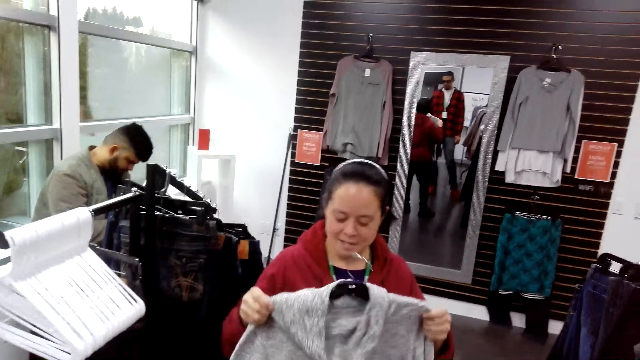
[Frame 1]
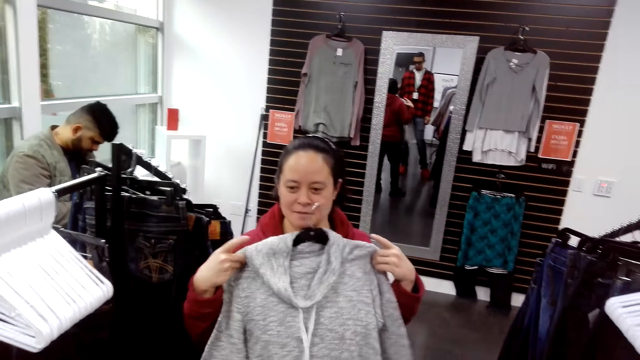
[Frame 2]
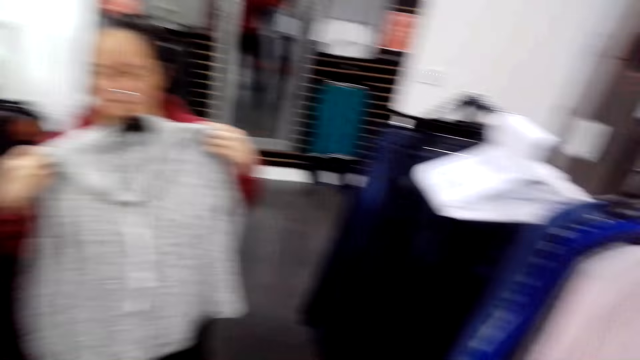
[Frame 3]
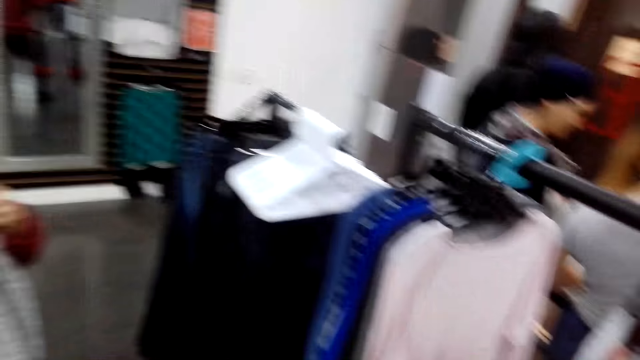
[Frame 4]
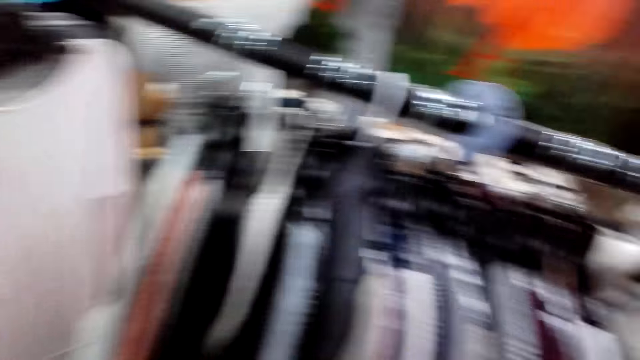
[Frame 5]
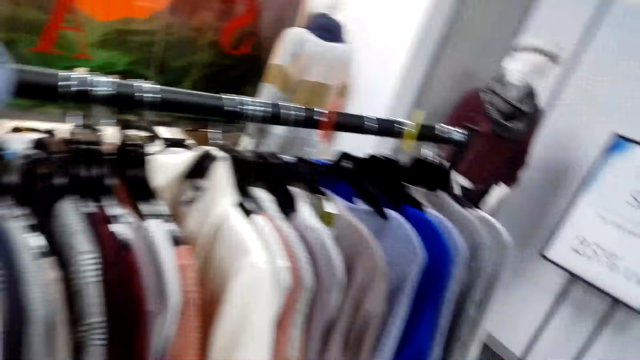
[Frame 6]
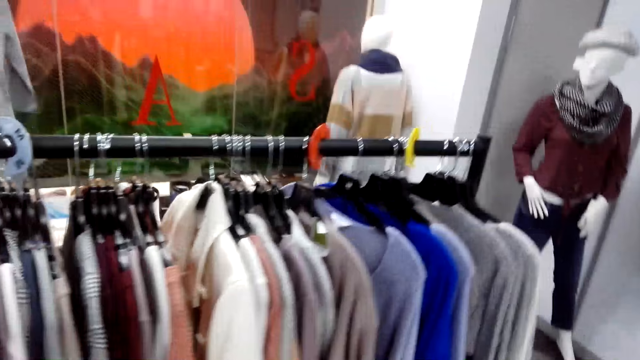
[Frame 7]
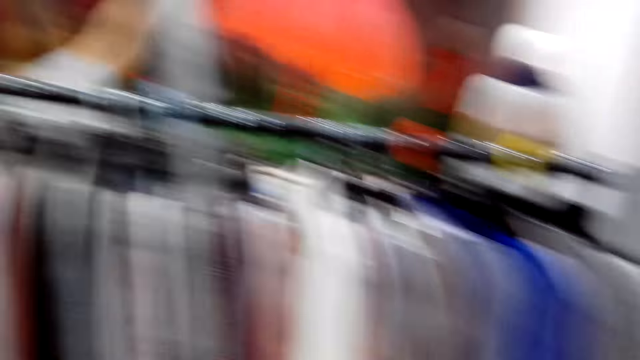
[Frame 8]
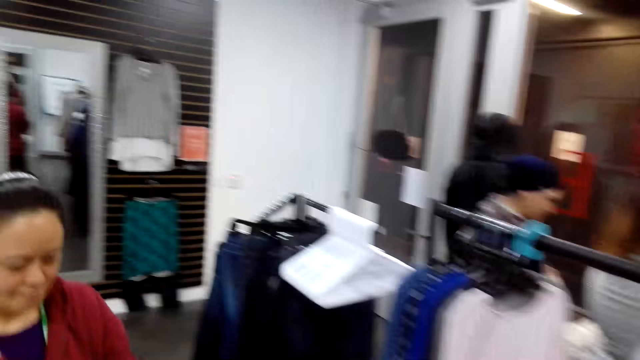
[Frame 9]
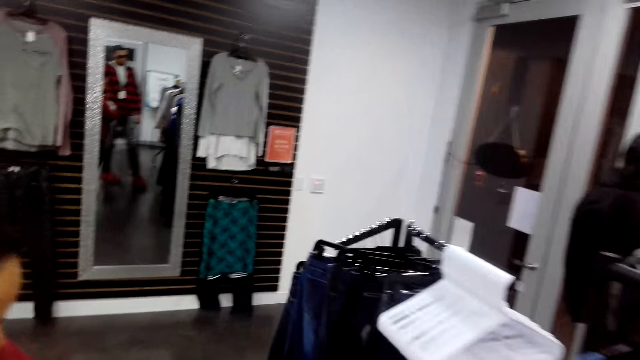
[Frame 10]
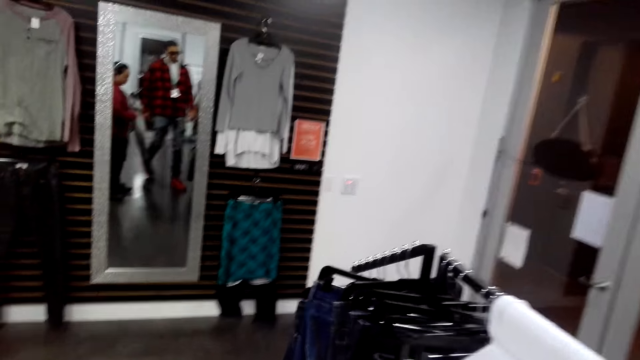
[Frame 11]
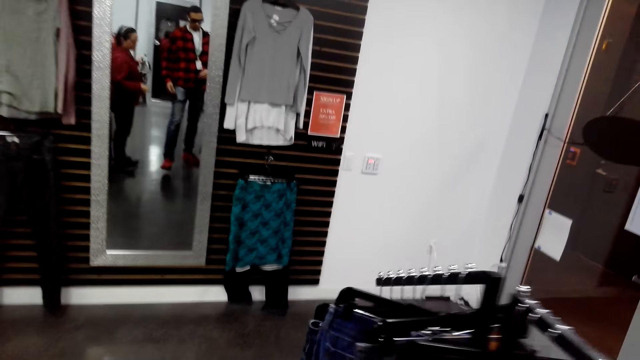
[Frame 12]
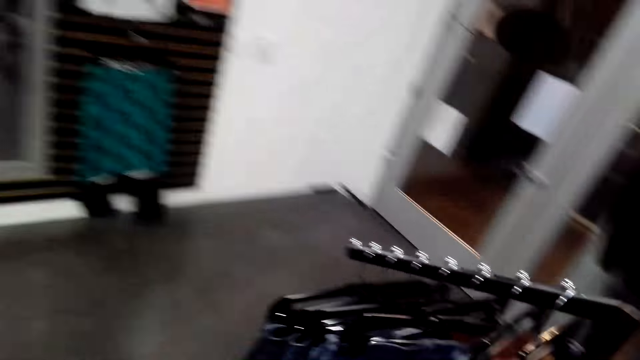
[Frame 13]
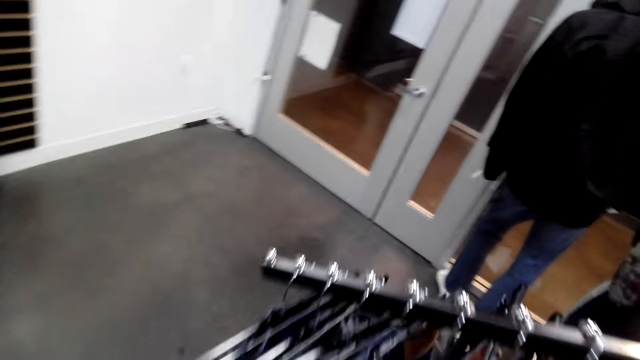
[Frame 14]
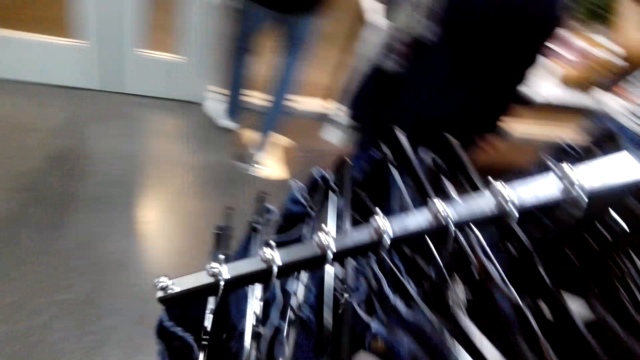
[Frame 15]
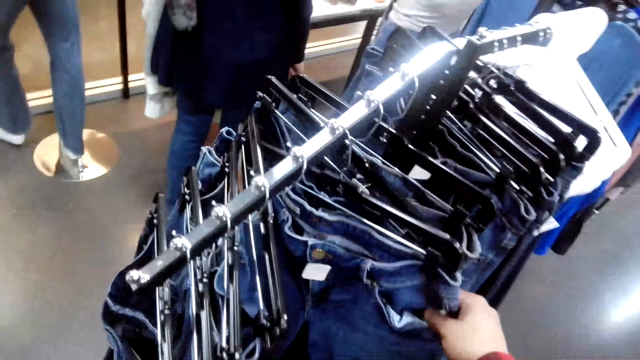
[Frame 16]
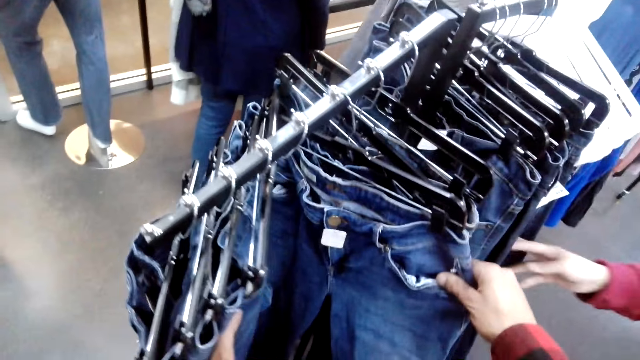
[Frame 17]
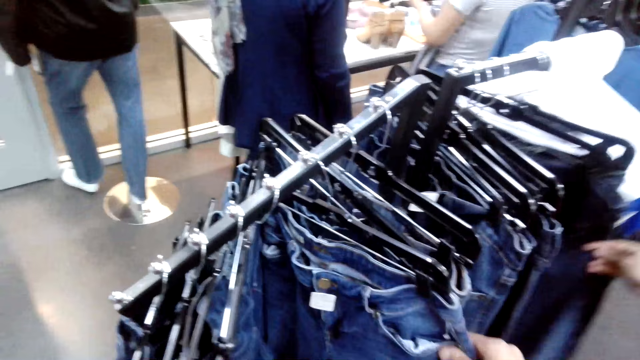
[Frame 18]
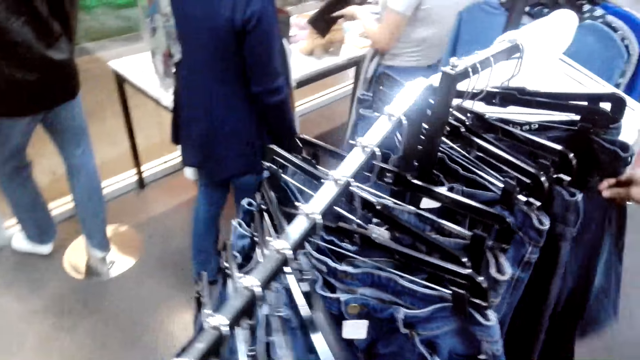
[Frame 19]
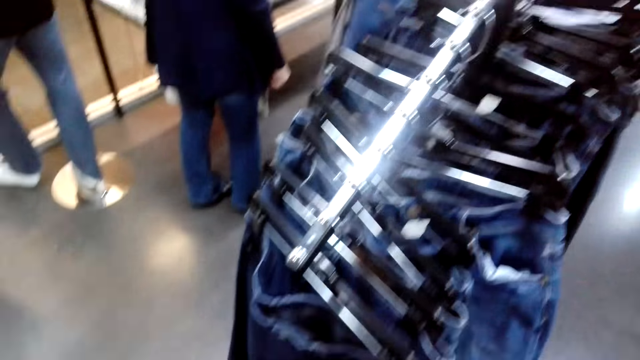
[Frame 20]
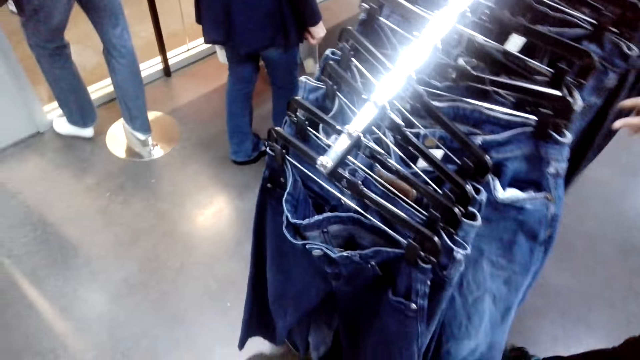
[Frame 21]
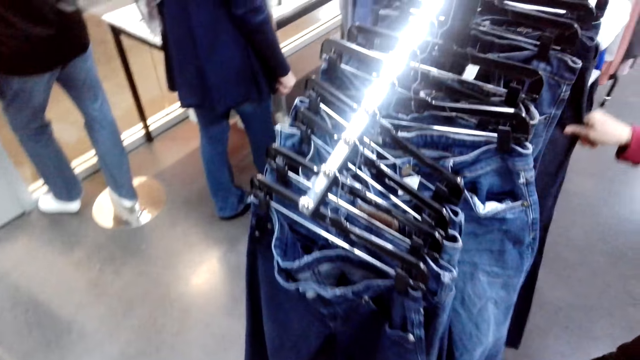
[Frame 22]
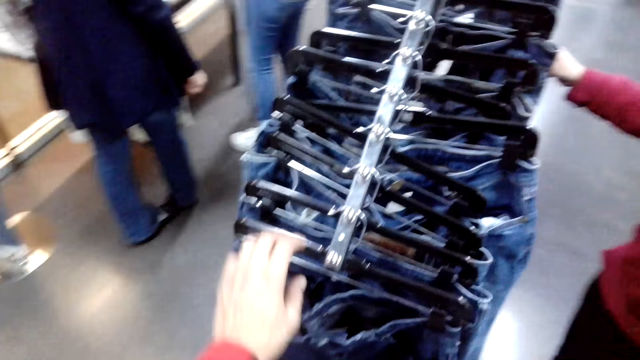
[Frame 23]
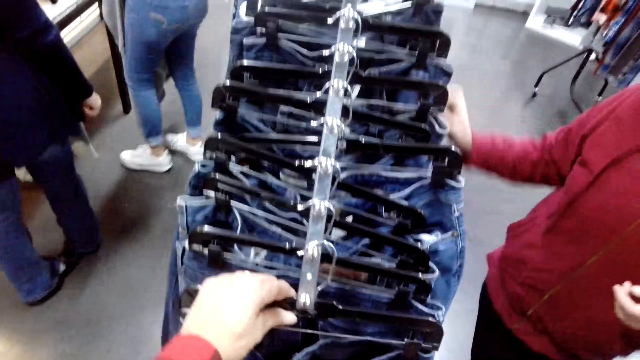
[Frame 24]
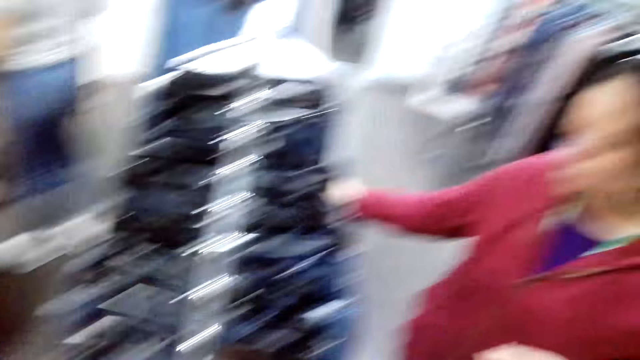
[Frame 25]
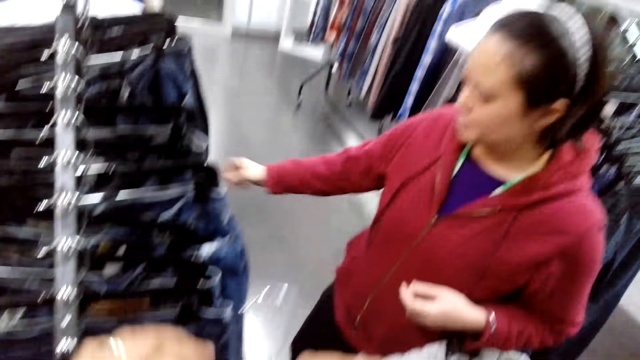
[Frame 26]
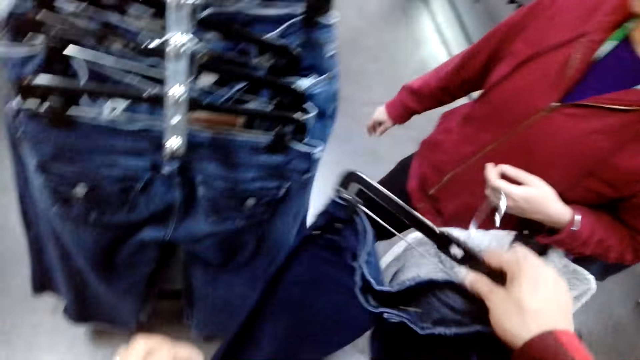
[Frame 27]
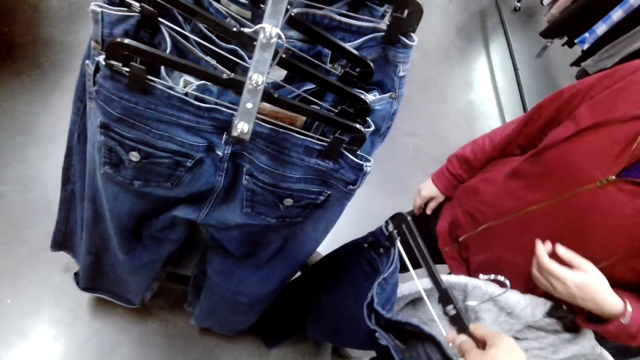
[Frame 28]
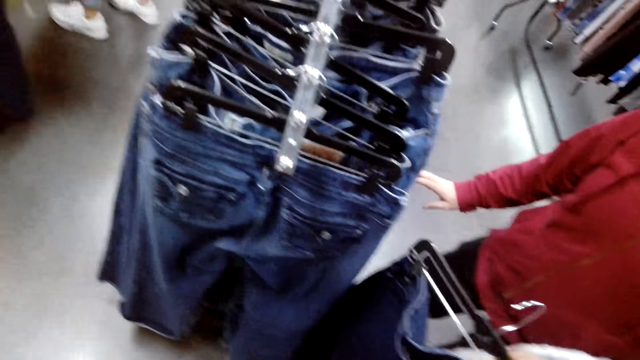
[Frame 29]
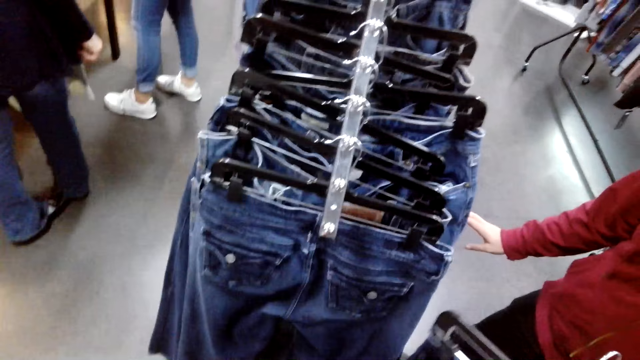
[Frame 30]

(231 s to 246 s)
The camera wearer stares around the shop. The camera wearer and a woman choose a trouser from the stand. The camera wearer grabs the jeans. They pick the trouser from the stand.

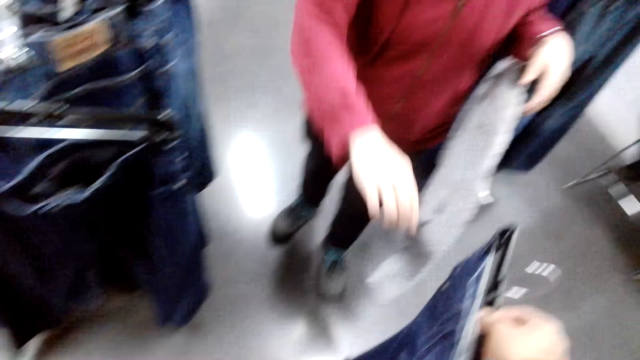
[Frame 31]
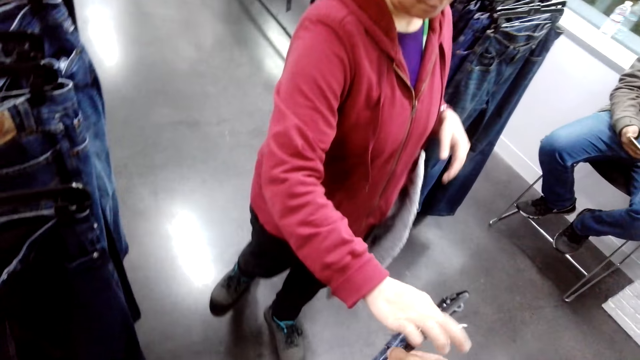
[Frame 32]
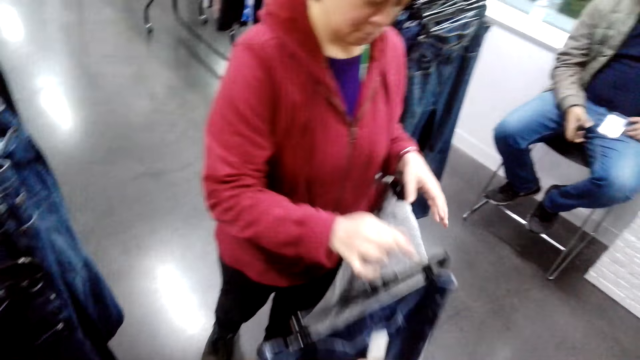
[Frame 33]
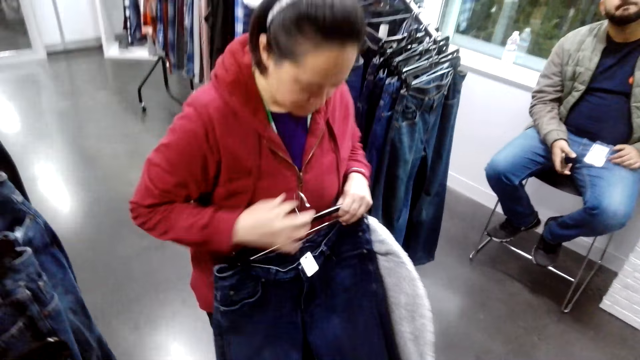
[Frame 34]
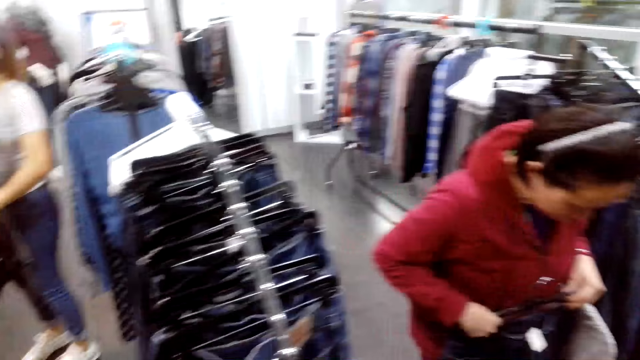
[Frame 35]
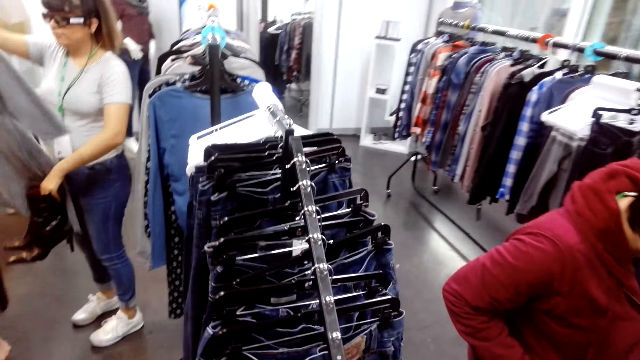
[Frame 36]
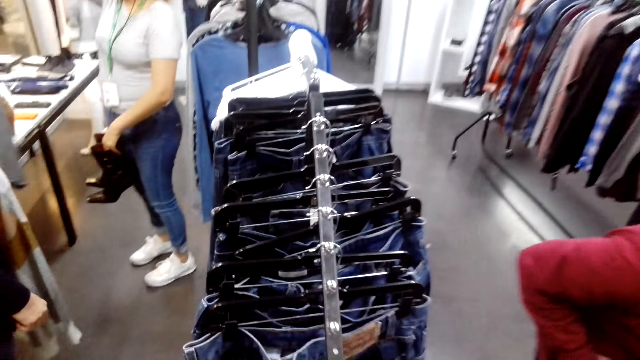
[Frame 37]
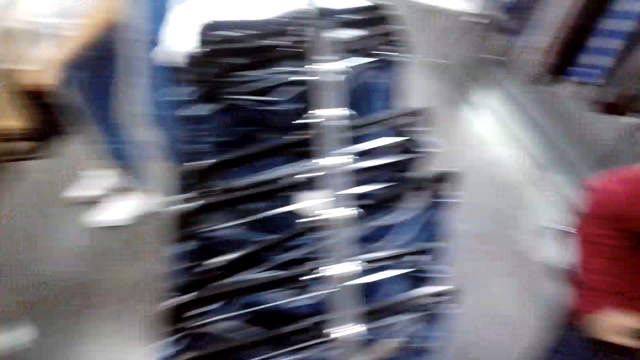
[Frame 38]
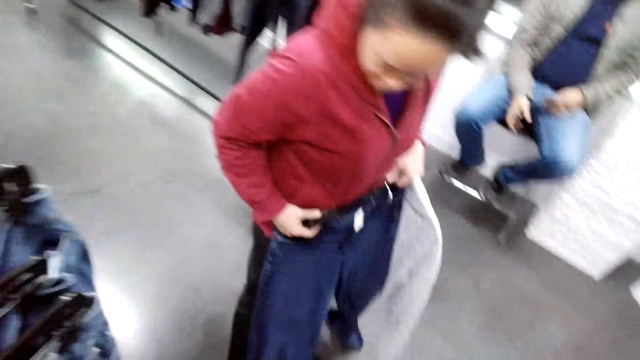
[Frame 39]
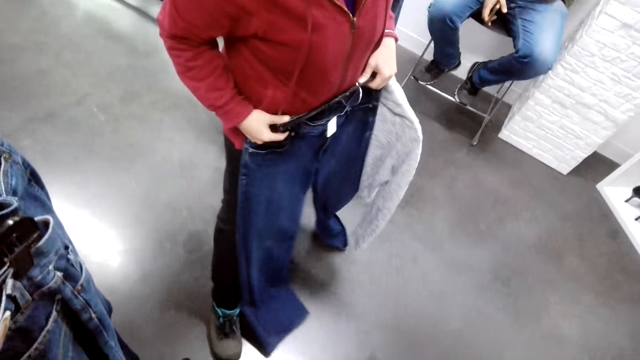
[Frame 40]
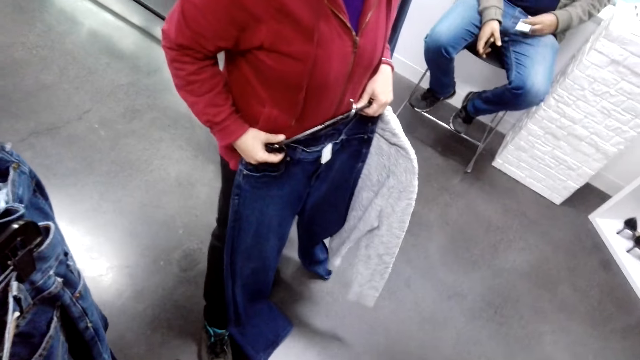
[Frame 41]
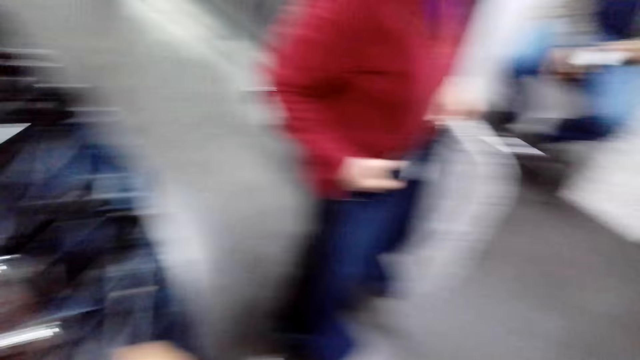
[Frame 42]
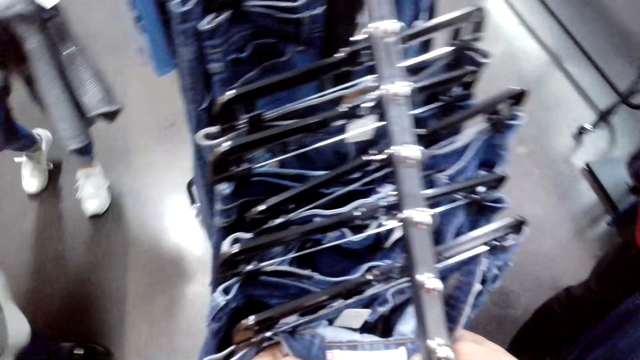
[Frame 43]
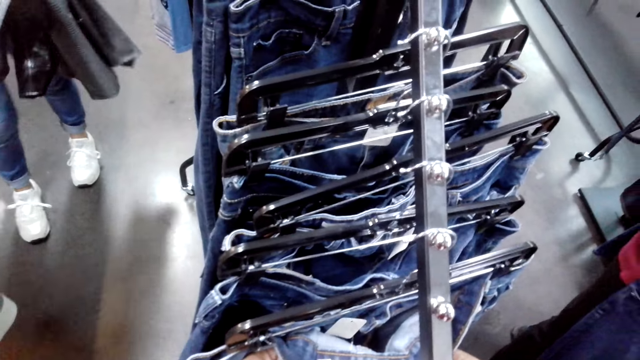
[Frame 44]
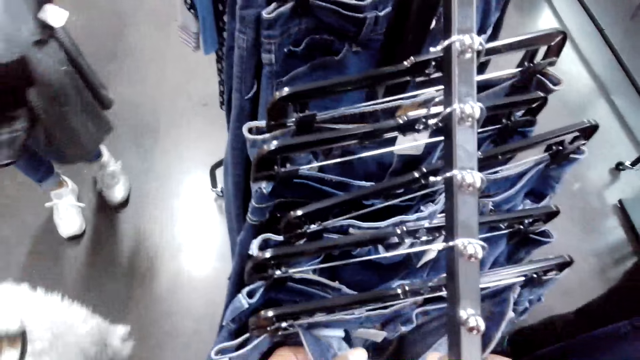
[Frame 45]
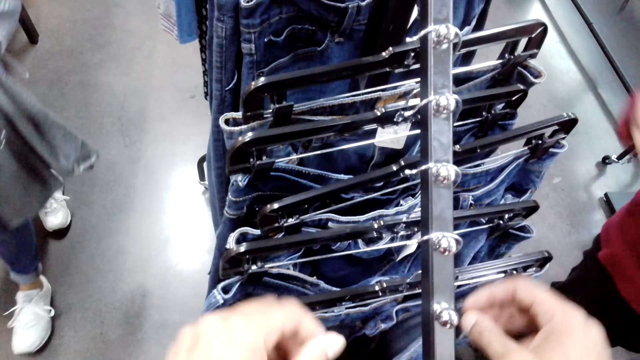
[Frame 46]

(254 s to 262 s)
A woman fits the trouser.
